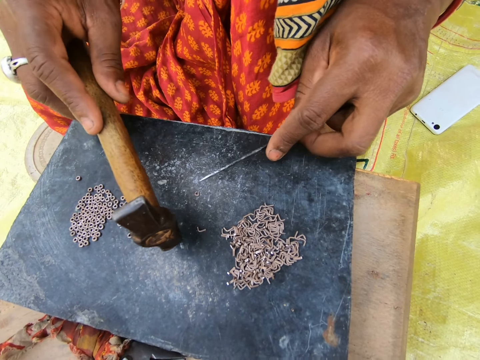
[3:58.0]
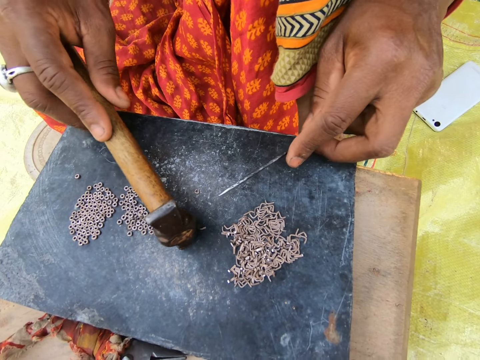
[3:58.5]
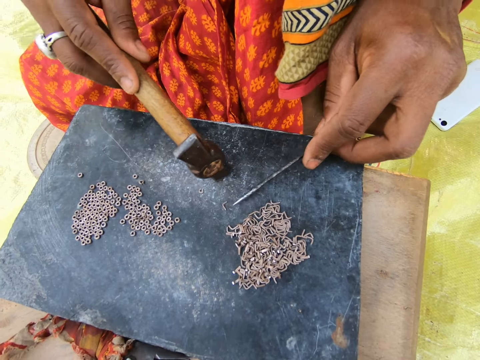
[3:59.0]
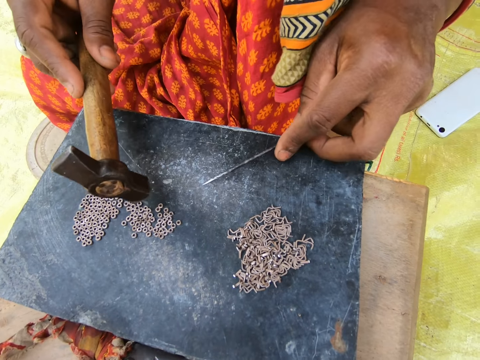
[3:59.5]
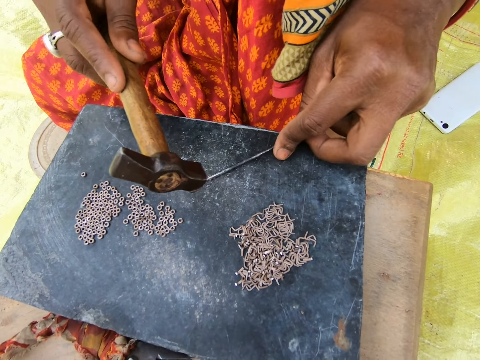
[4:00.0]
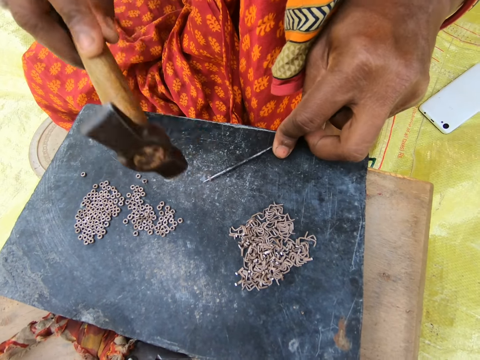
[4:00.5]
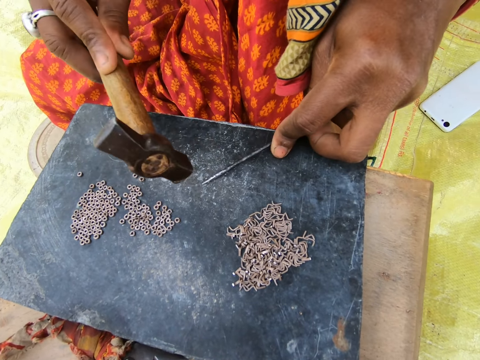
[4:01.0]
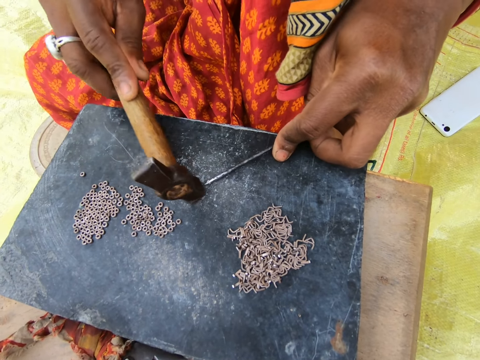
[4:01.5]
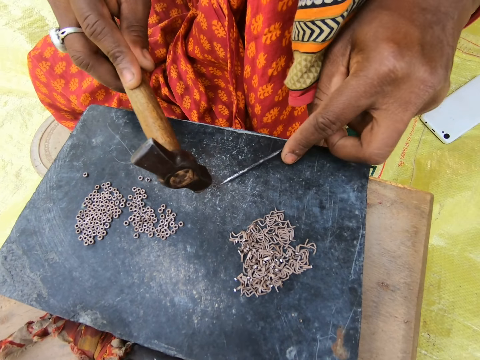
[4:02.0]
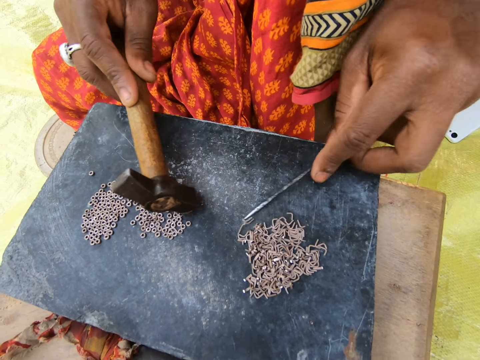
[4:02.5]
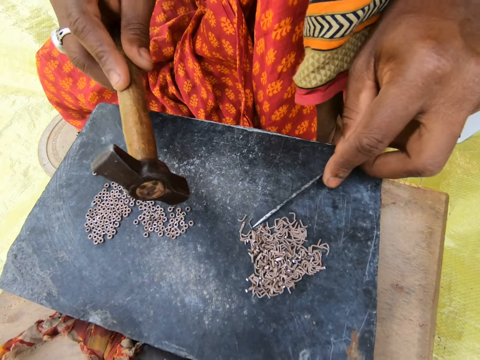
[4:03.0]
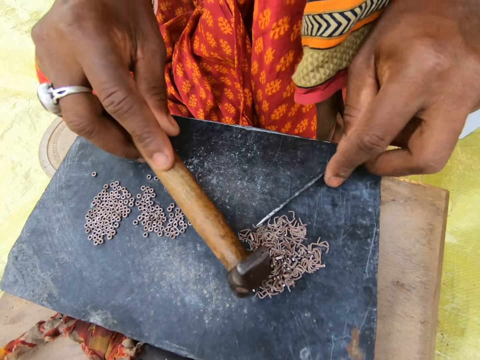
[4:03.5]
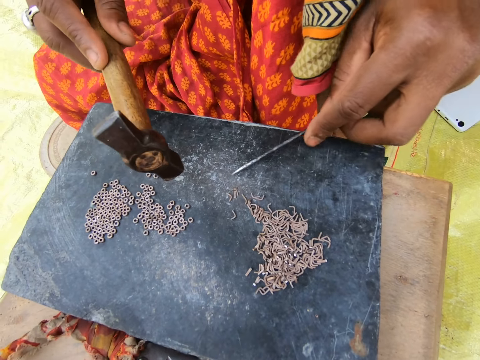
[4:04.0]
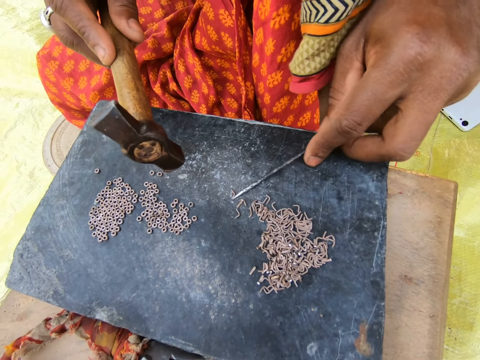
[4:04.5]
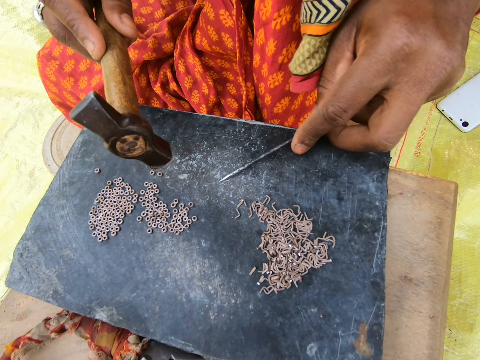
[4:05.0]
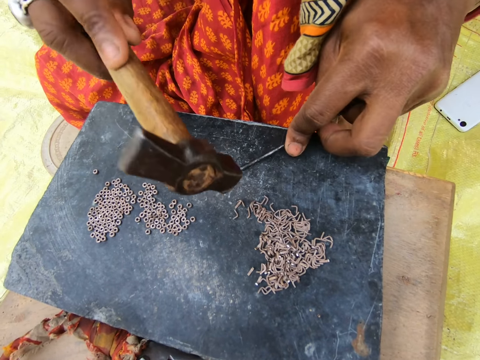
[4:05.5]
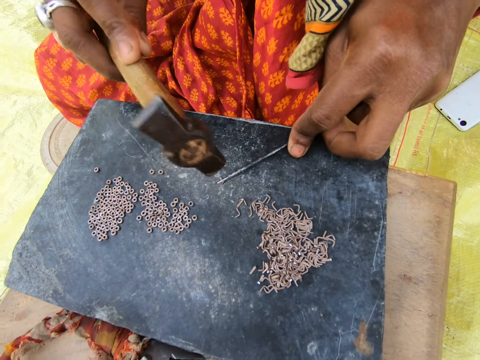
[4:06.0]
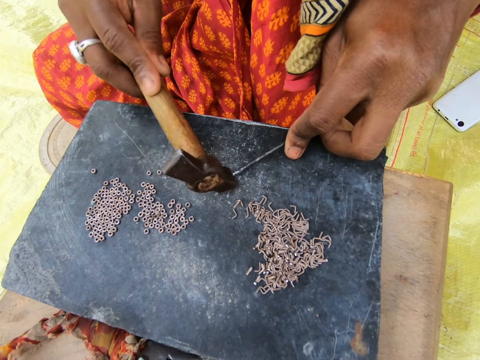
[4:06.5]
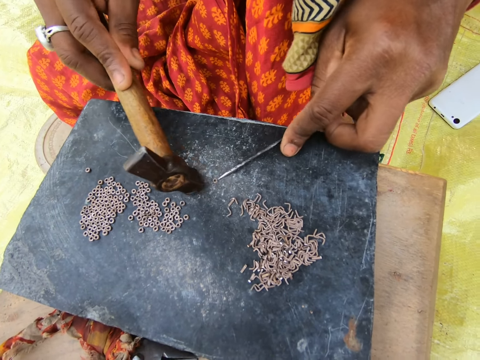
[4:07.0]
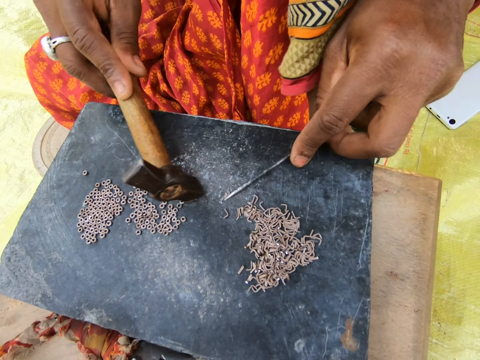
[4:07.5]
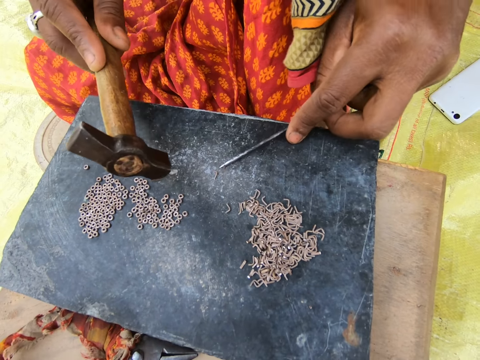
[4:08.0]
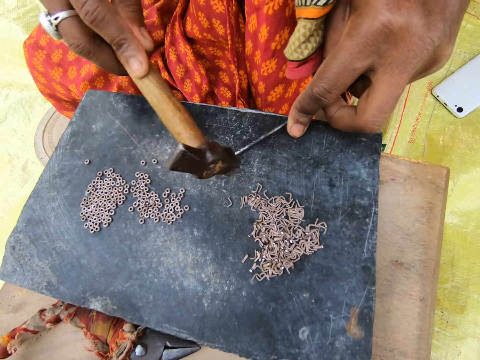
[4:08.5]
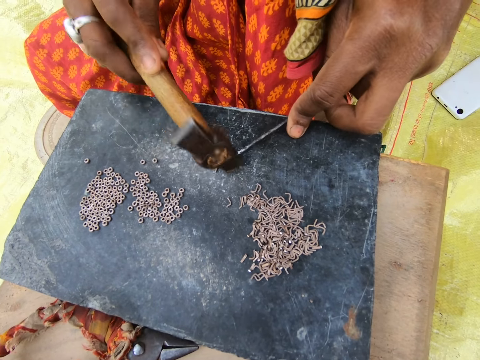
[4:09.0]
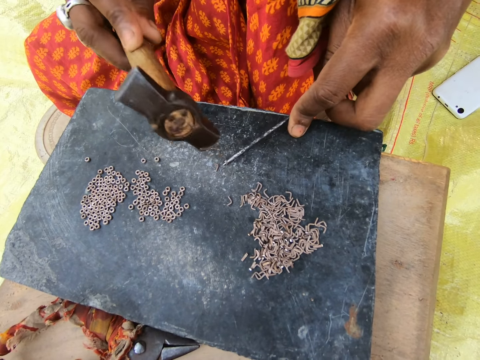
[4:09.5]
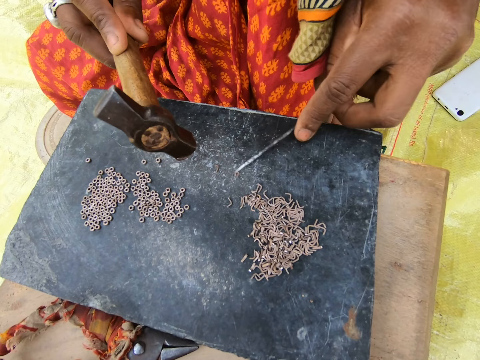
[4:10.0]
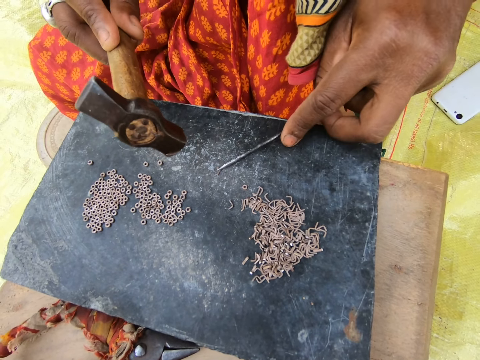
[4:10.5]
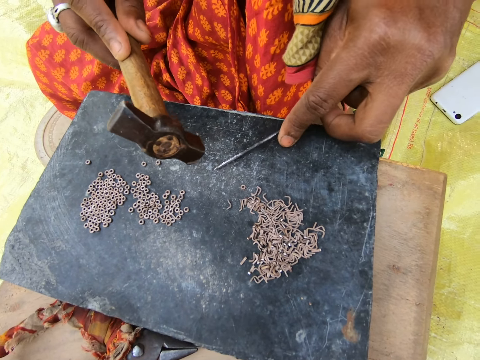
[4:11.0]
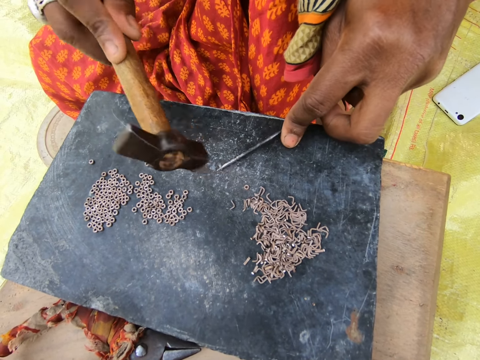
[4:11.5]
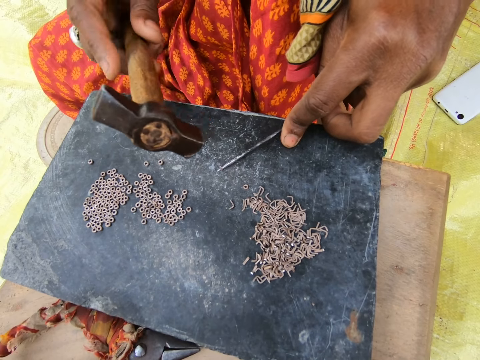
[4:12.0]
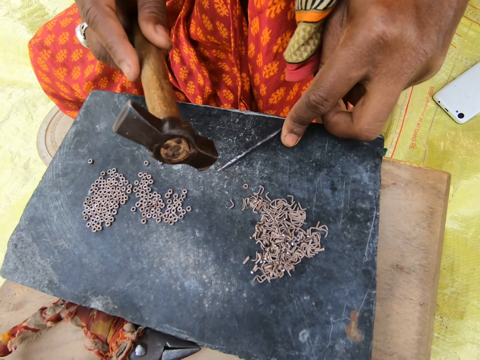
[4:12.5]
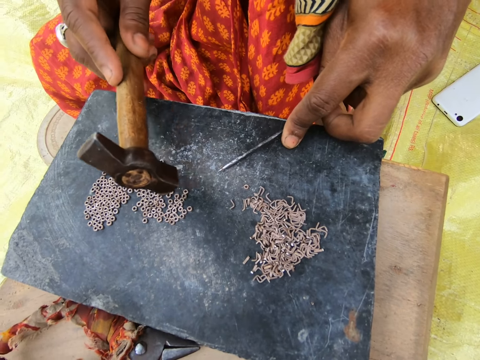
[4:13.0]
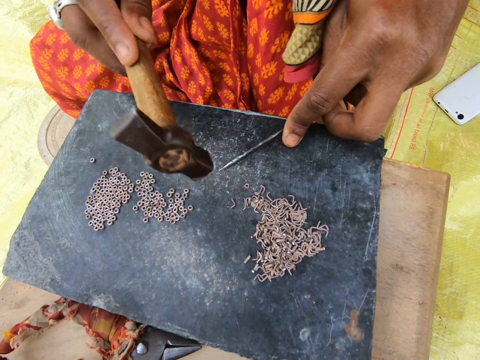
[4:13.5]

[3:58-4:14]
A woman moves pieces of metal on the board. She hits the metal with a hammer. She moves the pieces of metal on the board. She hits the metal with the hammer. She moves the pieces of metal on the board. She hits the metal with the hammer. She moves the pieces of metal on the board. She hits the metal with the hammer. She looks around.

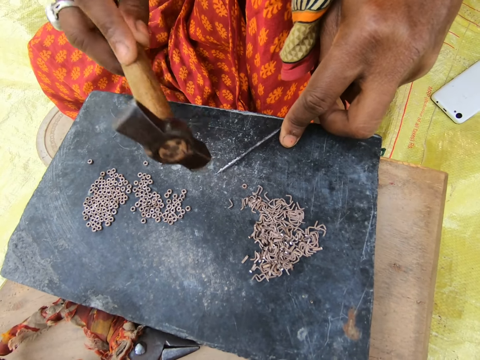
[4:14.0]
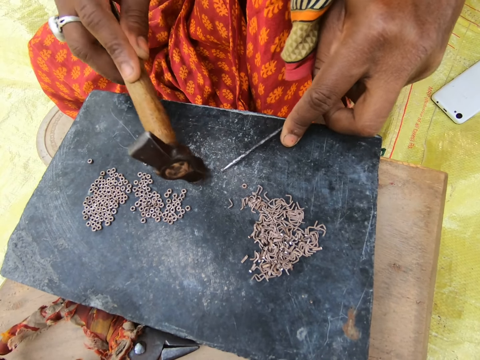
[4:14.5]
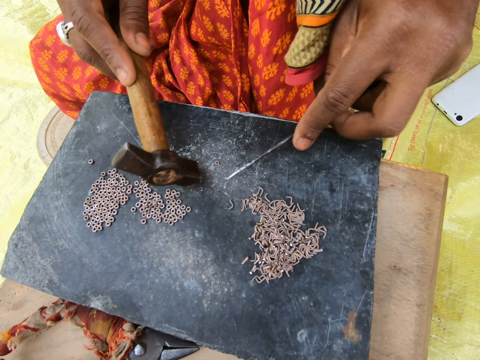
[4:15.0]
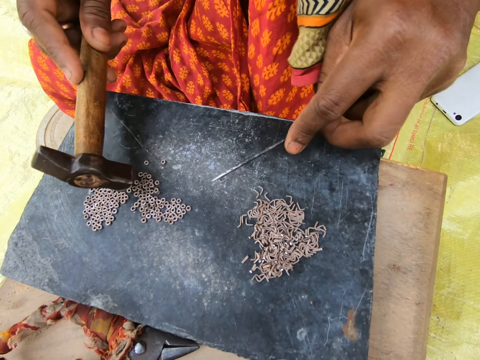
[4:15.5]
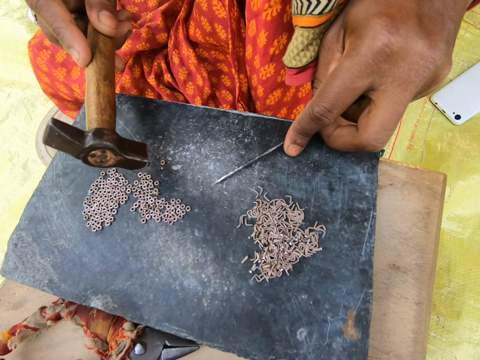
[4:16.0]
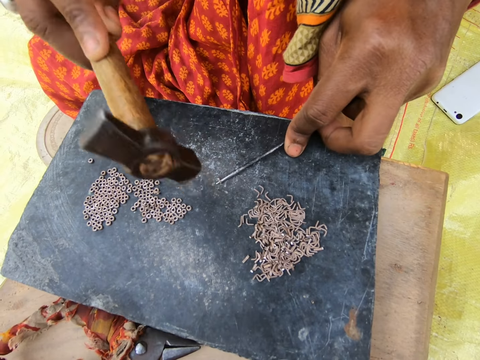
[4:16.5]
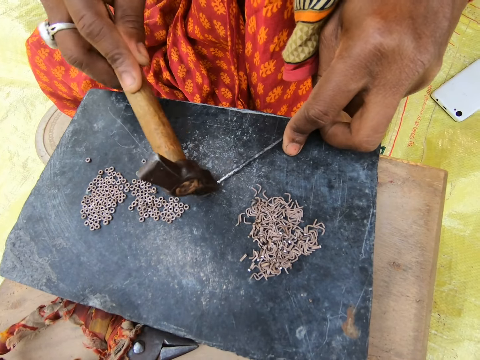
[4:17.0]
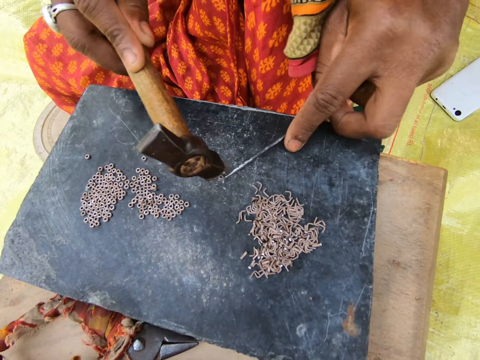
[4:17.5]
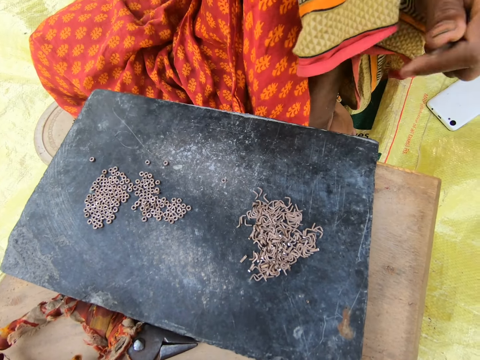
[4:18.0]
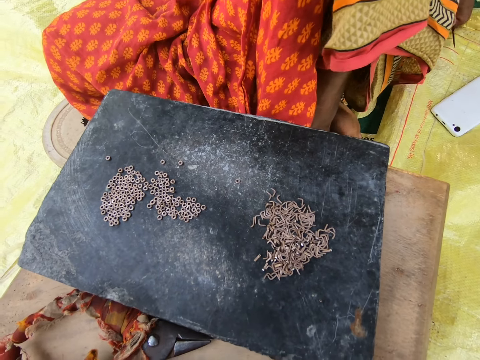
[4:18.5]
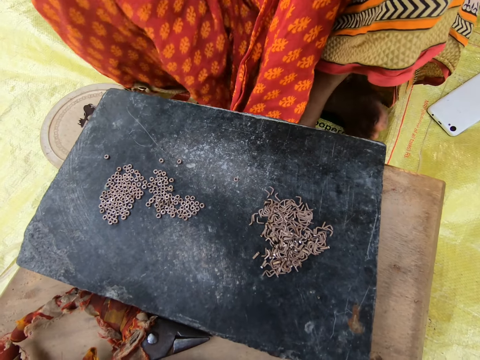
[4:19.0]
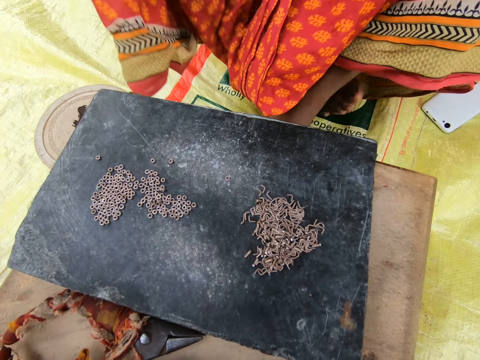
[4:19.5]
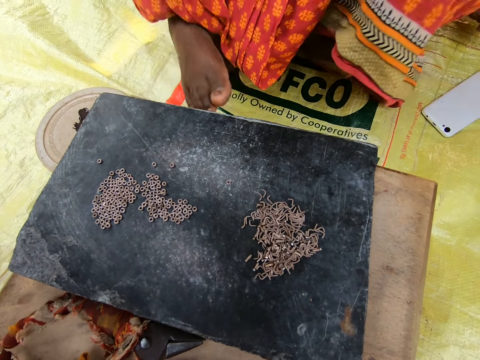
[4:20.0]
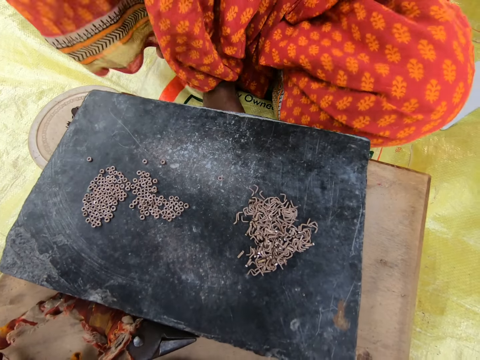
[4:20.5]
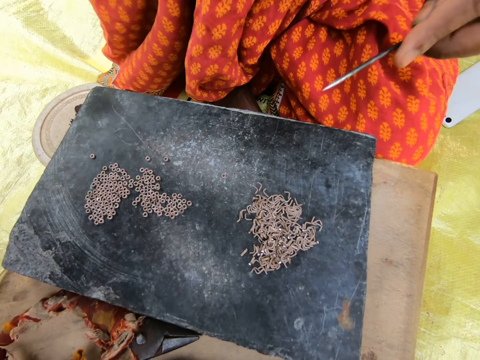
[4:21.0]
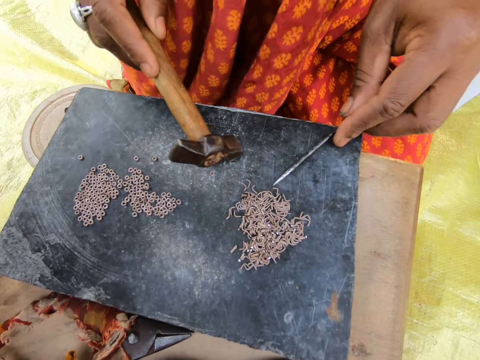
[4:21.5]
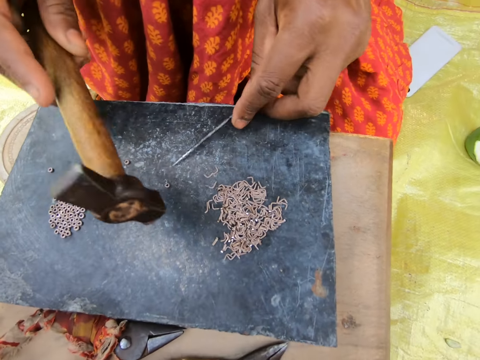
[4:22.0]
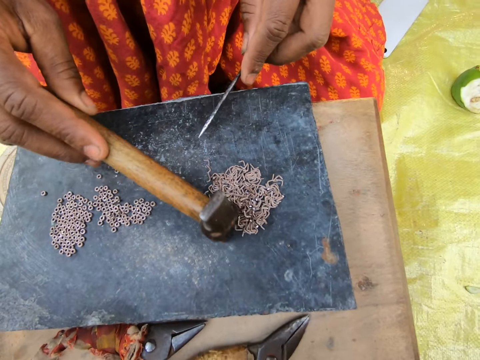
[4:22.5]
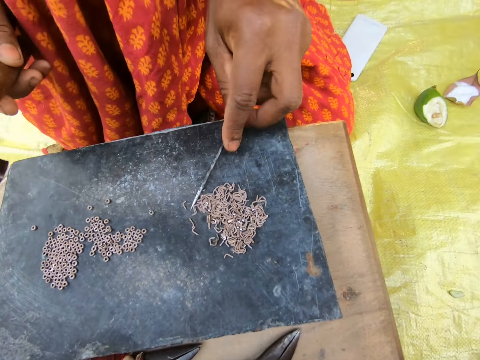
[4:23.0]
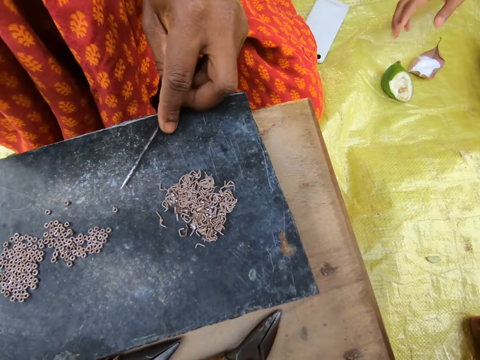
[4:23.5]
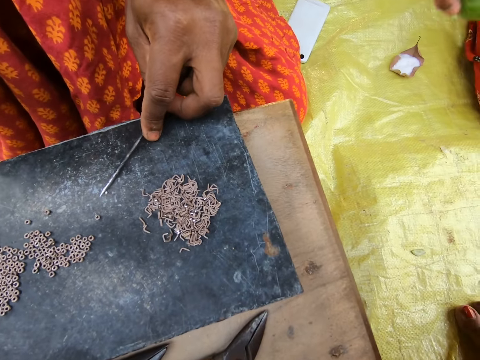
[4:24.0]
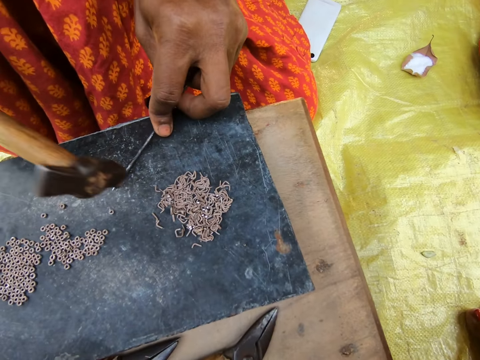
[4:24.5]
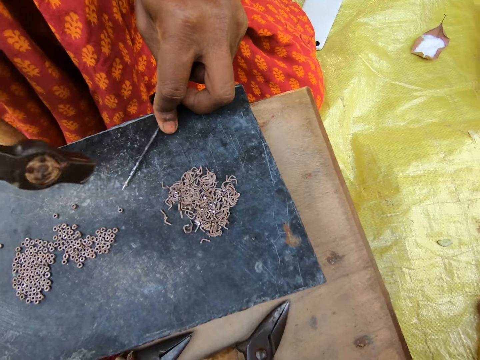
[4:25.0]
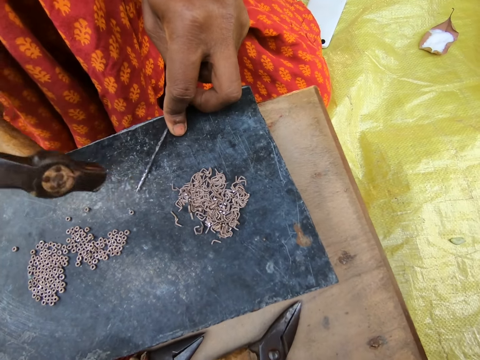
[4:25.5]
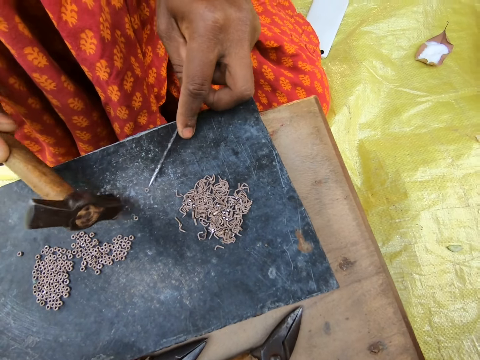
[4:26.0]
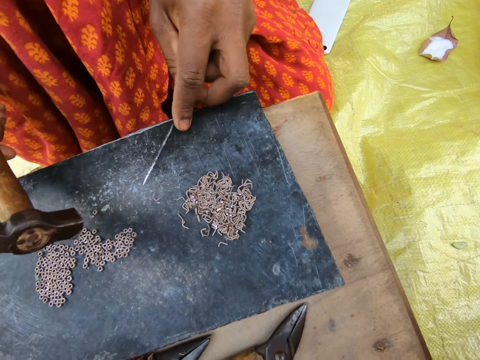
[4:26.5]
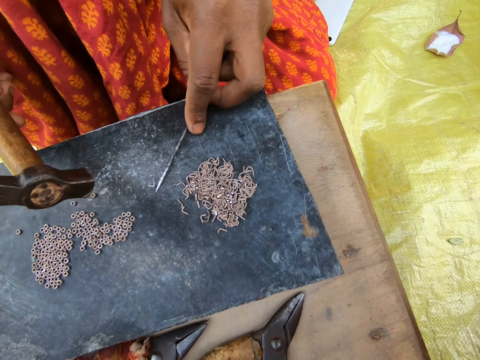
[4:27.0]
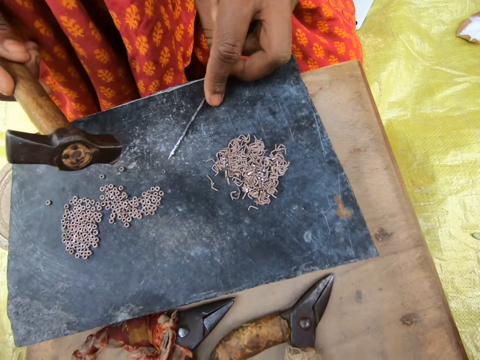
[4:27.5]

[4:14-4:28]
A woman hits metal with a hammer. She moves pieces of metal on the board. She hits the metal with the hammer. She moves around. She moves the pieces of metal on the board. She hits the metal with the hammer. She moves the pieces of metal on the board.
